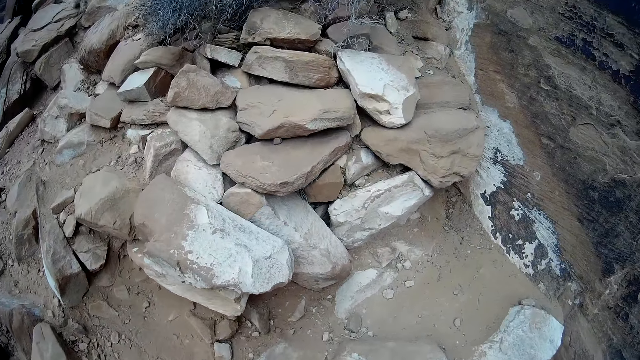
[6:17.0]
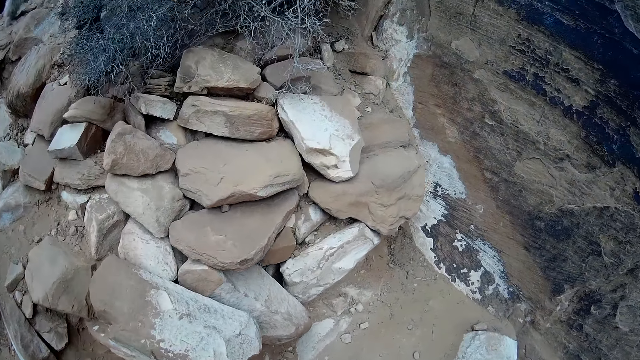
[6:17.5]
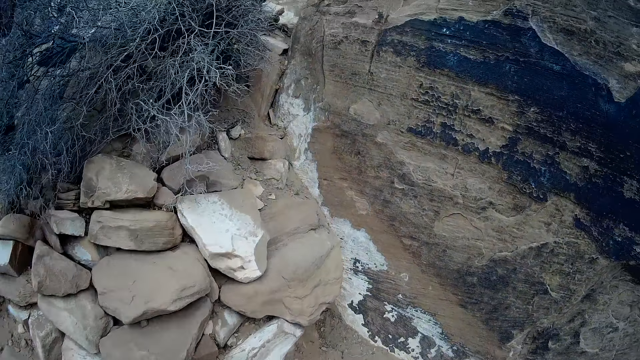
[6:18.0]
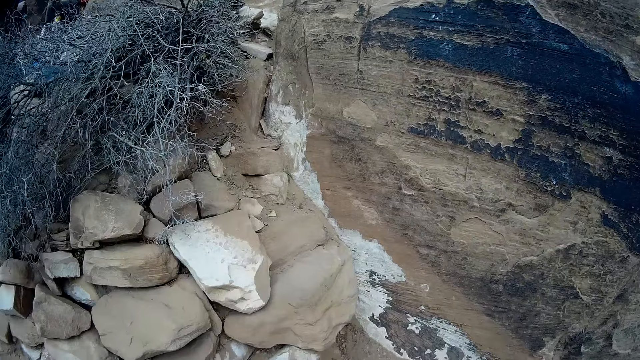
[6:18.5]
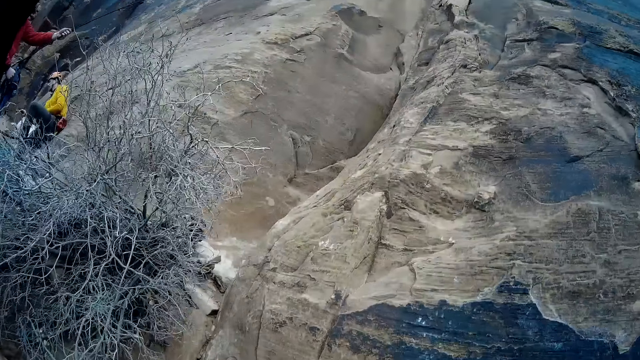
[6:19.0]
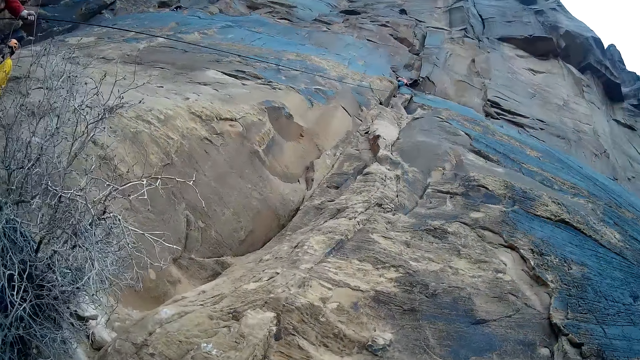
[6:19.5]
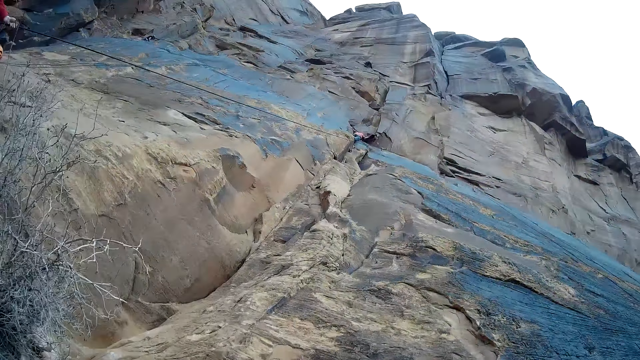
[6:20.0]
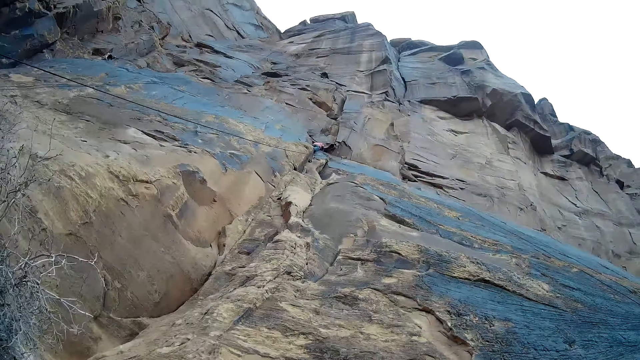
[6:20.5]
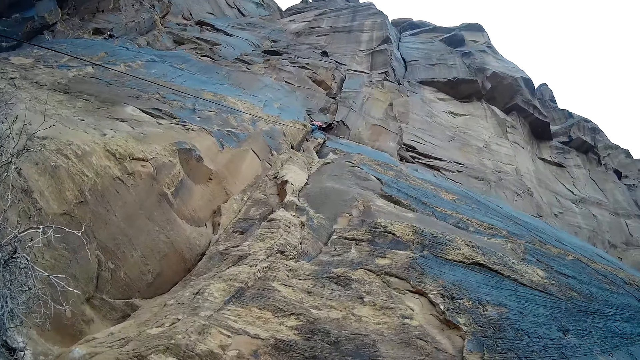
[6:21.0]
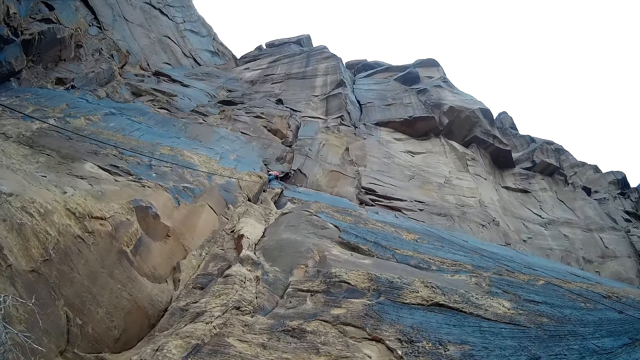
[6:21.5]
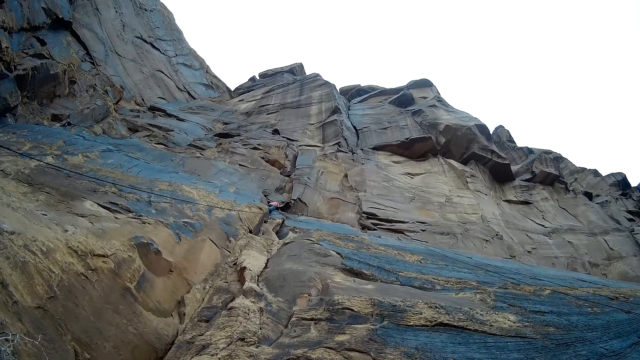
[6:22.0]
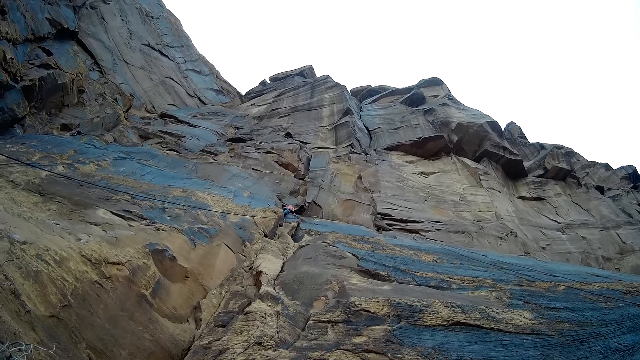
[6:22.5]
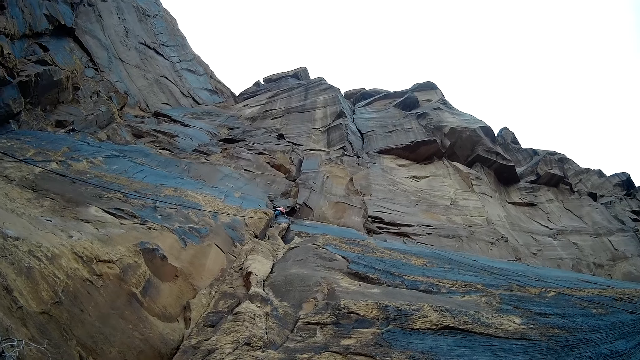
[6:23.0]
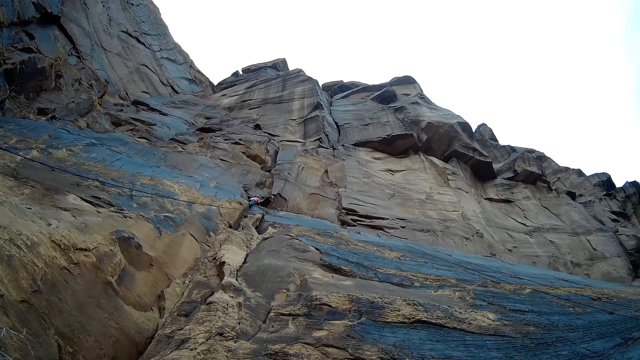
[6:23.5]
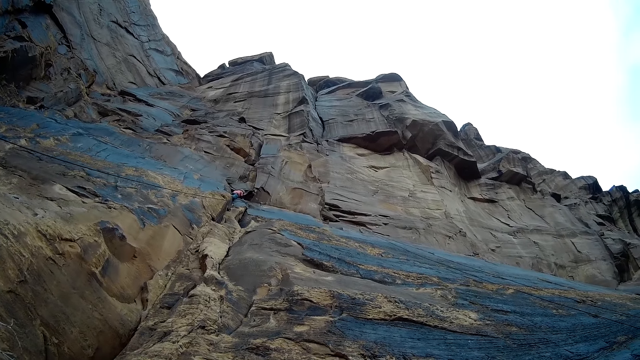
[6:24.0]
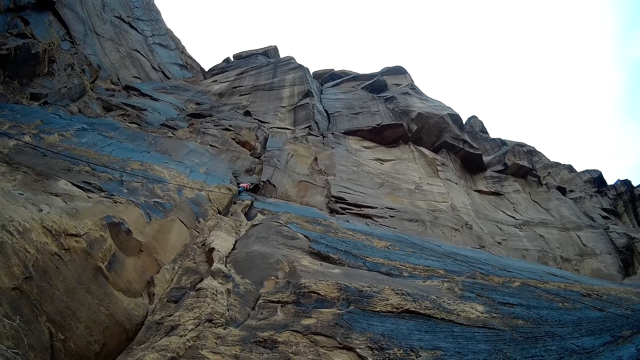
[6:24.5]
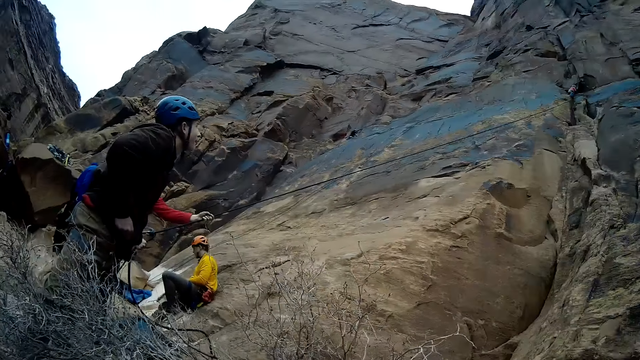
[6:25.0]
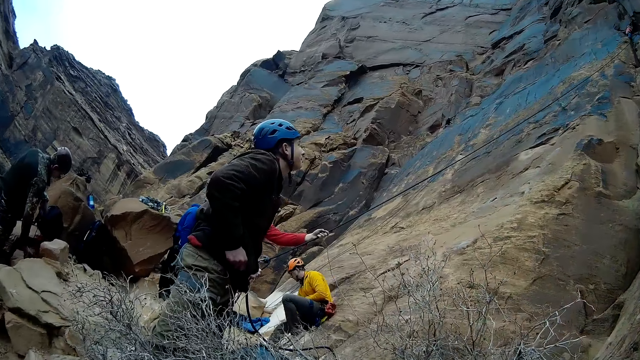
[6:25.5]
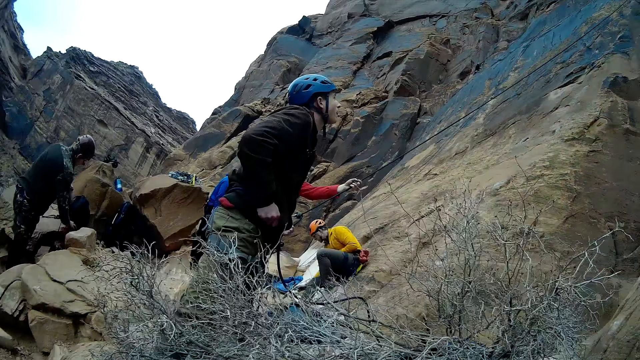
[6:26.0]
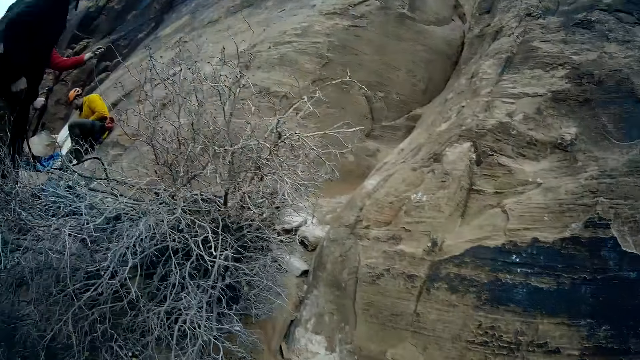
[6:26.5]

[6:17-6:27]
The camera wearer looks up at the mountain.

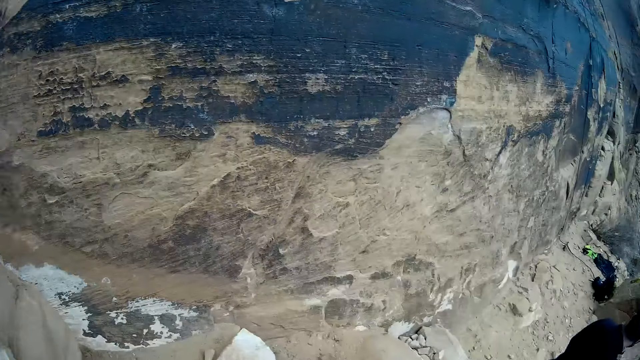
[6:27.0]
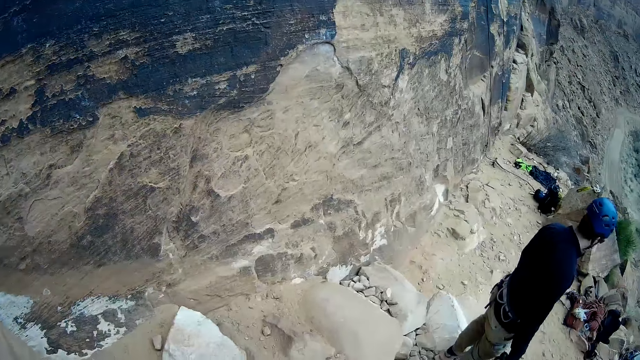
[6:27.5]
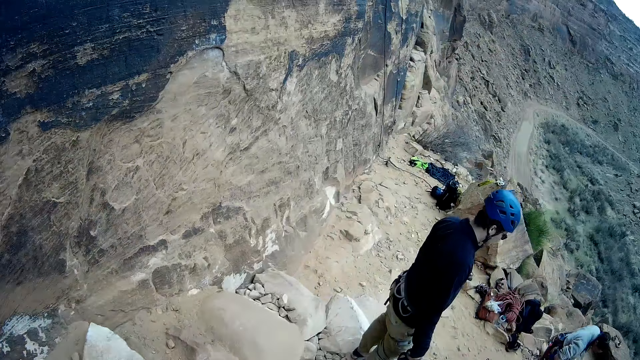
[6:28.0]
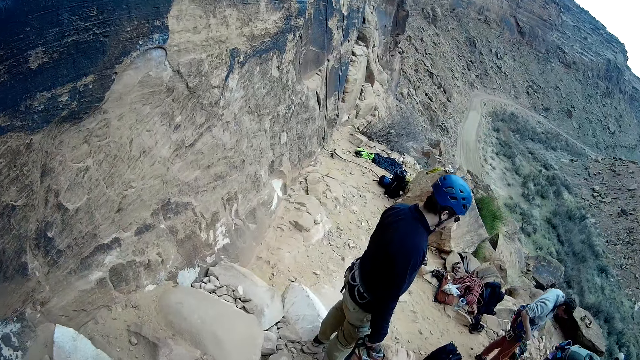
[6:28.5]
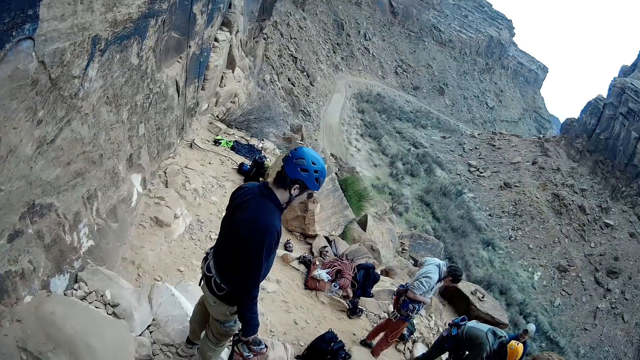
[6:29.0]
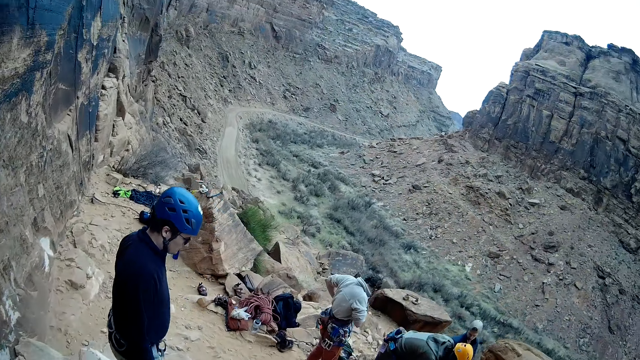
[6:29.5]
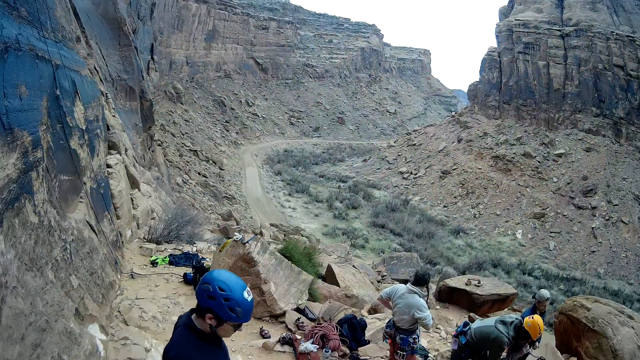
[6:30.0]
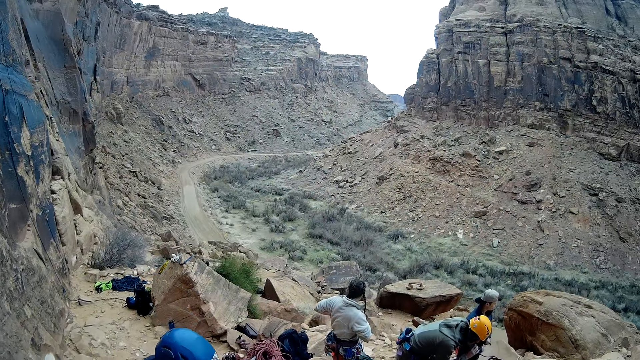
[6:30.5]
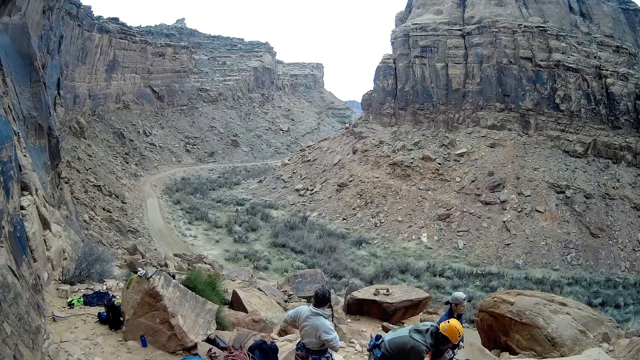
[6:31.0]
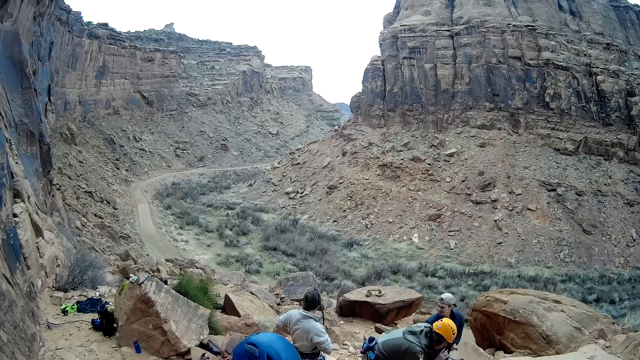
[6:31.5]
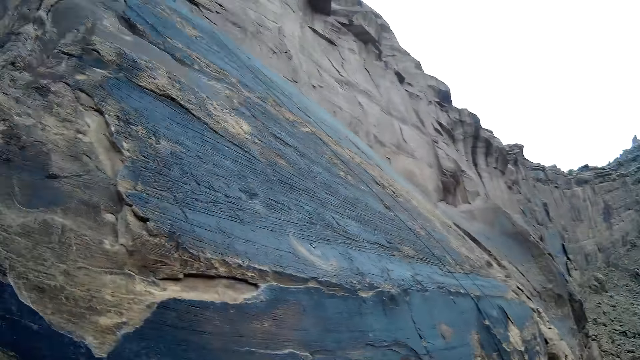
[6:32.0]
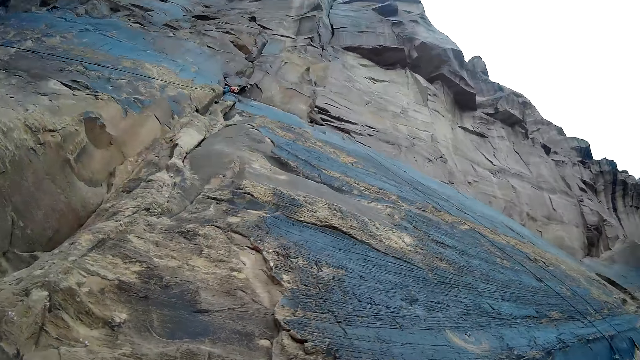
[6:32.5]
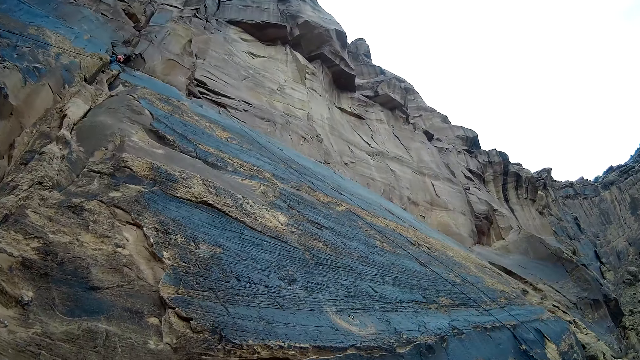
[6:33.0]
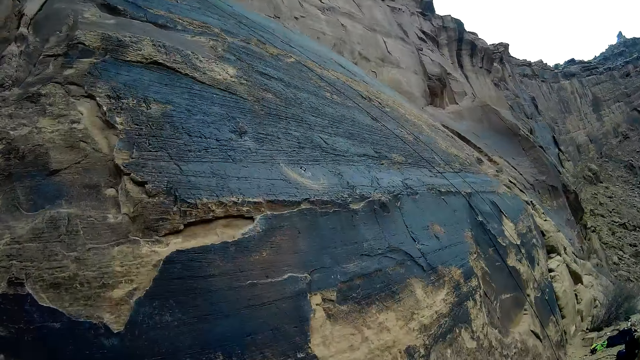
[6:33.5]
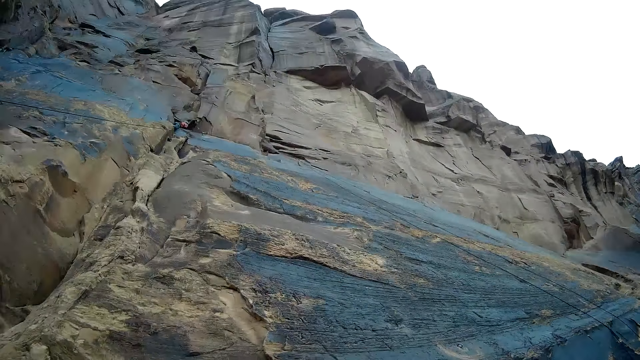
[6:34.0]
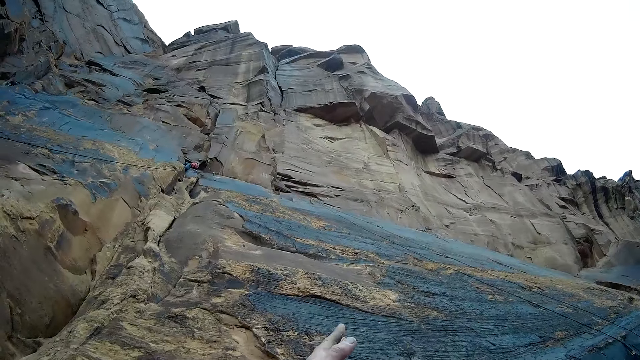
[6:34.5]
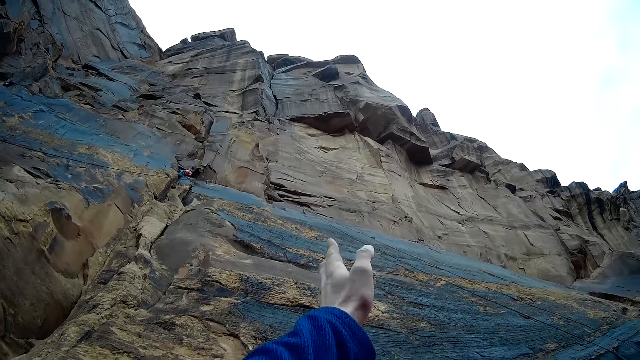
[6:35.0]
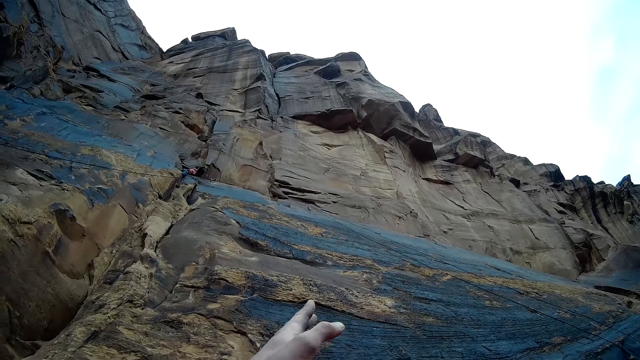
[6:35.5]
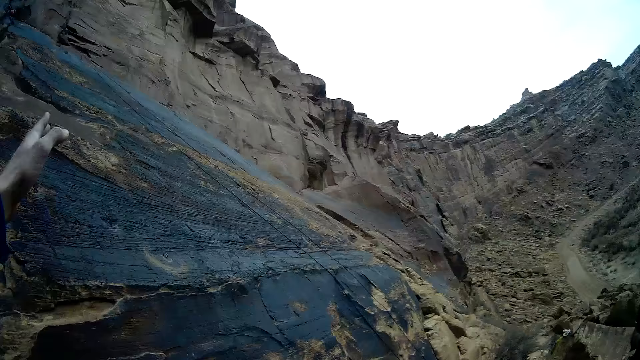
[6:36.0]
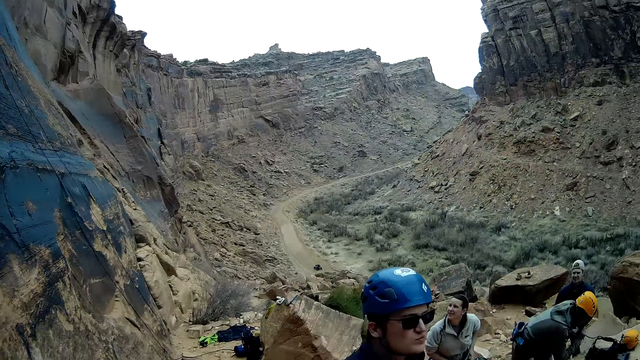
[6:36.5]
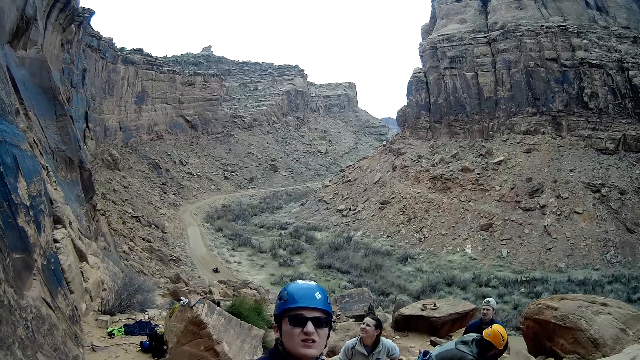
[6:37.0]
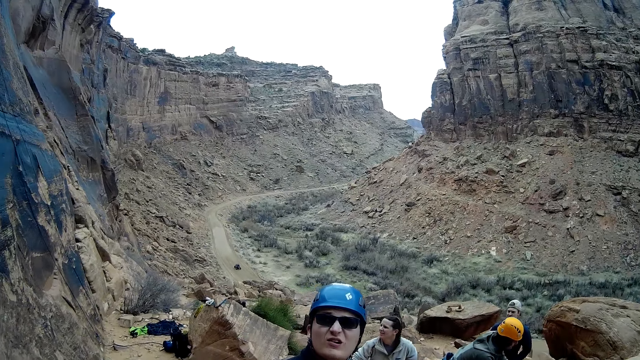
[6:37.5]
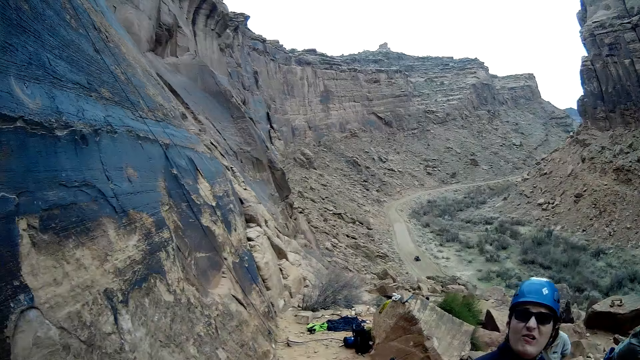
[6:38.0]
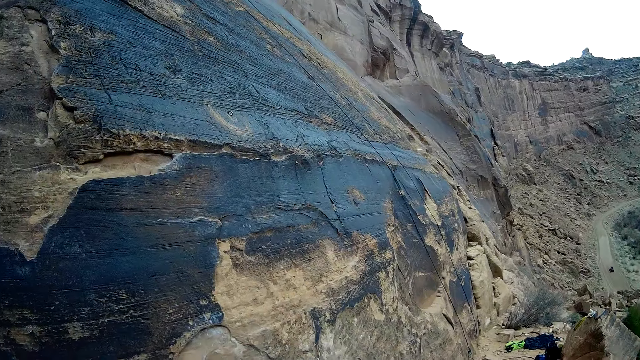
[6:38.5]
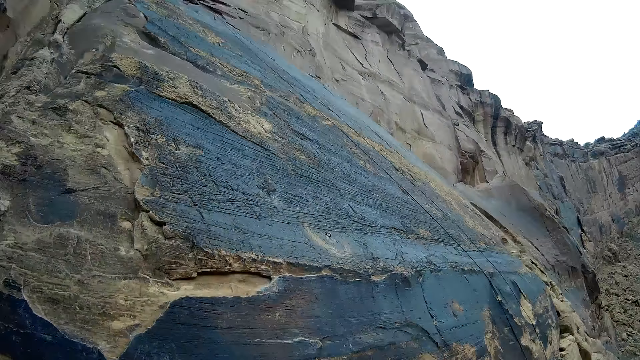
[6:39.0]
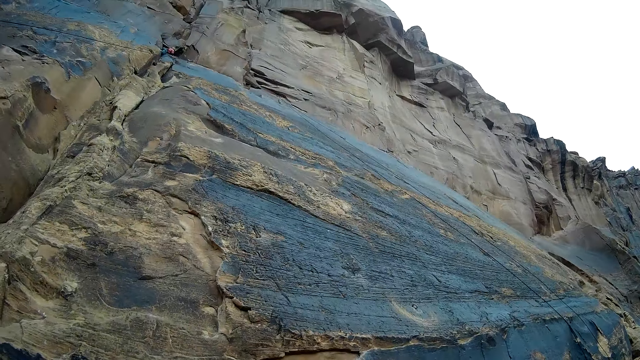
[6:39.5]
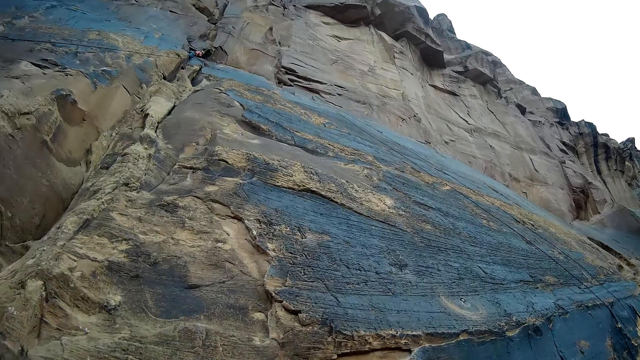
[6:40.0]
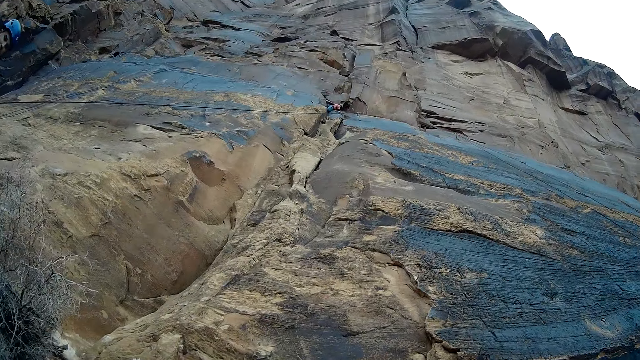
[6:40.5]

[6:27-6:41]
The camera wearer looks at the people. He looks up at the mountain. He raises his left hand. He points at the mountain.
